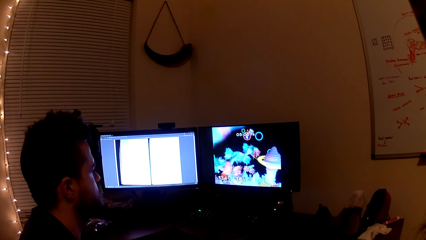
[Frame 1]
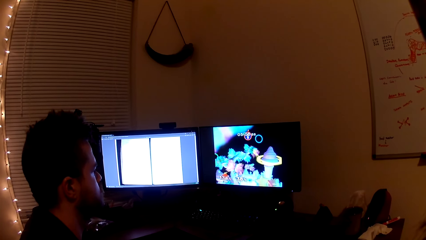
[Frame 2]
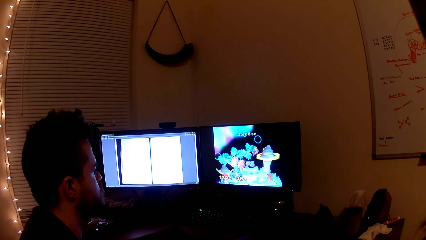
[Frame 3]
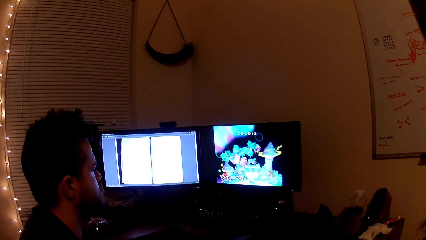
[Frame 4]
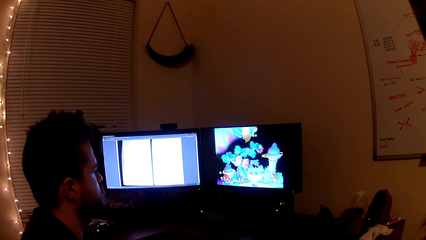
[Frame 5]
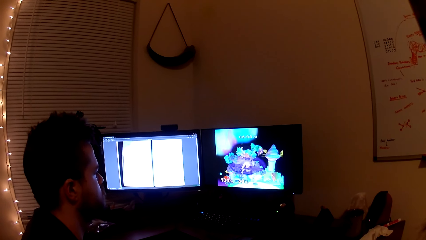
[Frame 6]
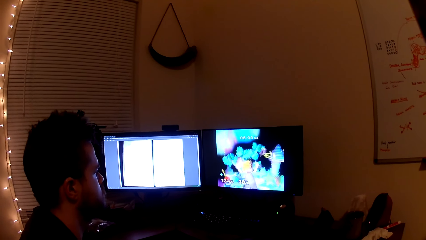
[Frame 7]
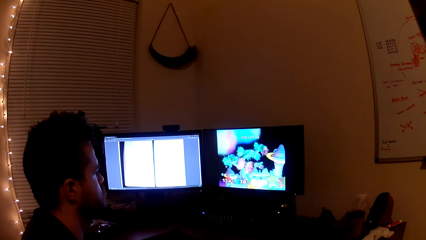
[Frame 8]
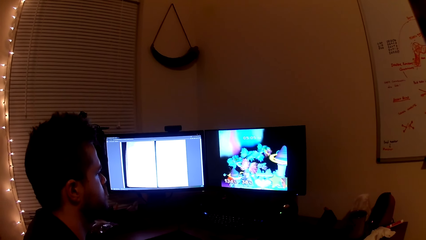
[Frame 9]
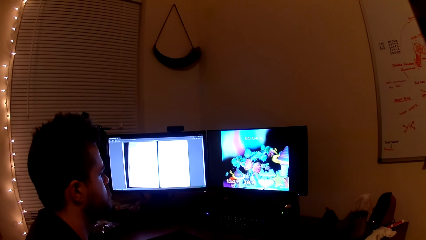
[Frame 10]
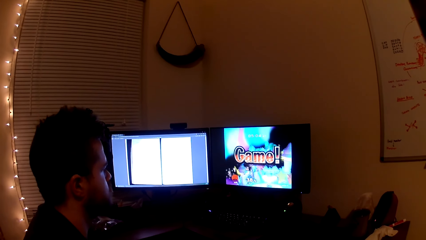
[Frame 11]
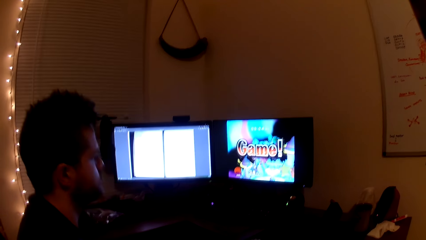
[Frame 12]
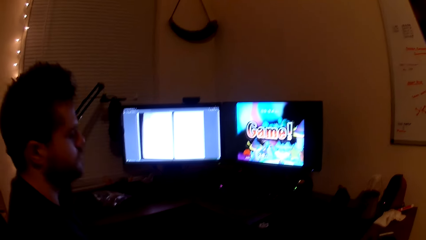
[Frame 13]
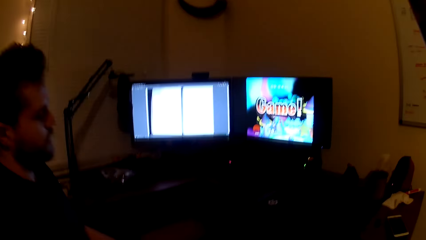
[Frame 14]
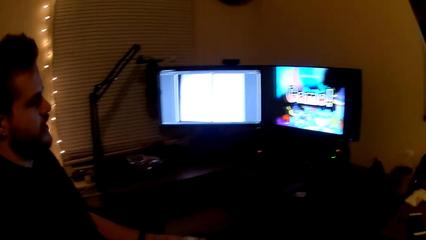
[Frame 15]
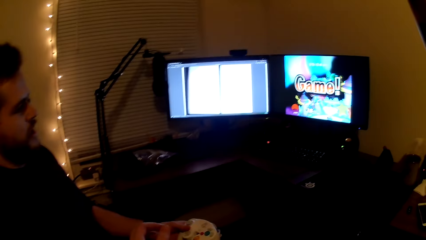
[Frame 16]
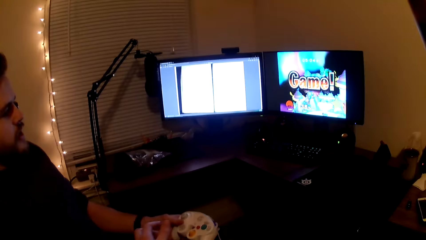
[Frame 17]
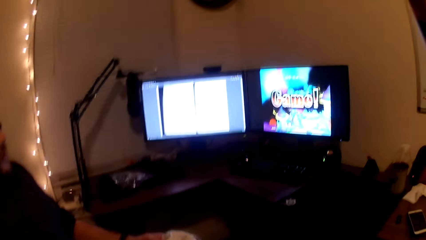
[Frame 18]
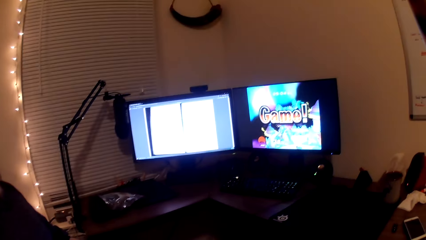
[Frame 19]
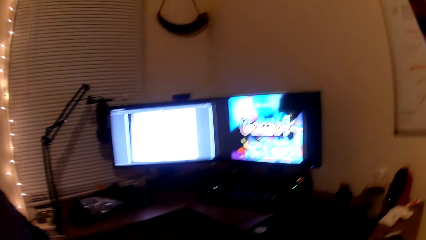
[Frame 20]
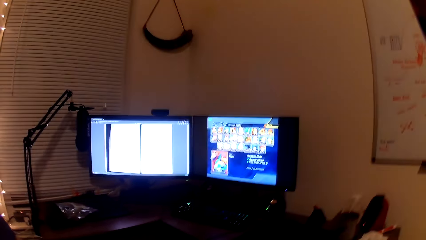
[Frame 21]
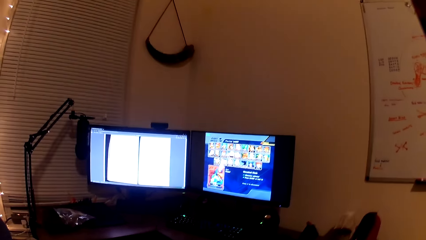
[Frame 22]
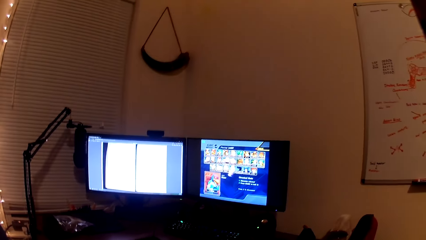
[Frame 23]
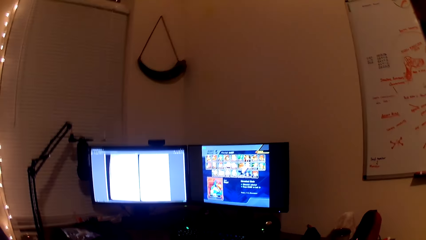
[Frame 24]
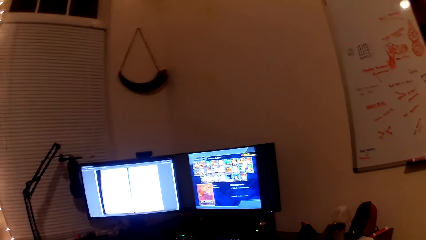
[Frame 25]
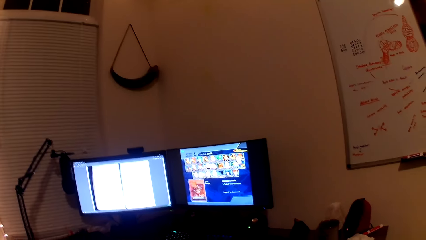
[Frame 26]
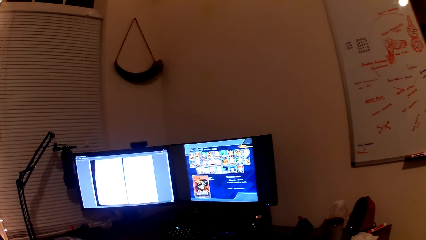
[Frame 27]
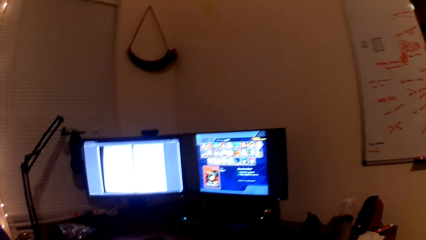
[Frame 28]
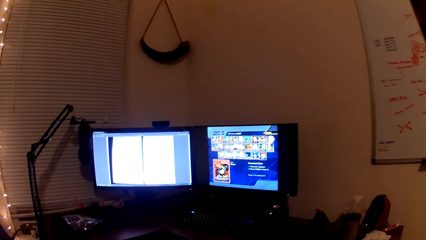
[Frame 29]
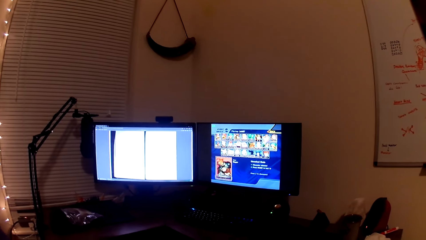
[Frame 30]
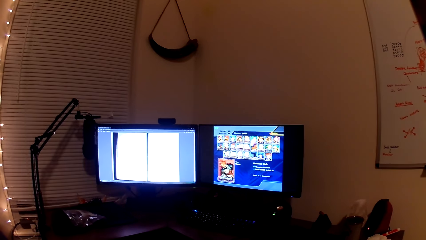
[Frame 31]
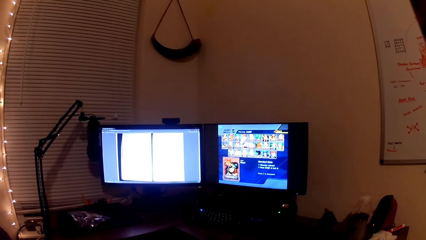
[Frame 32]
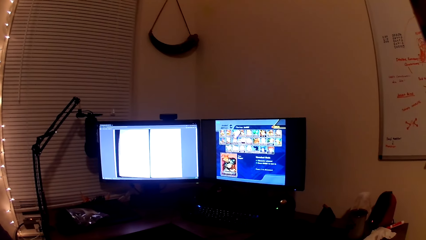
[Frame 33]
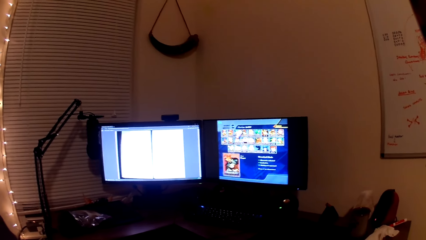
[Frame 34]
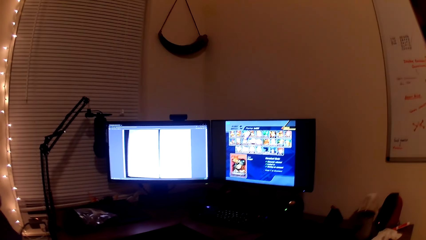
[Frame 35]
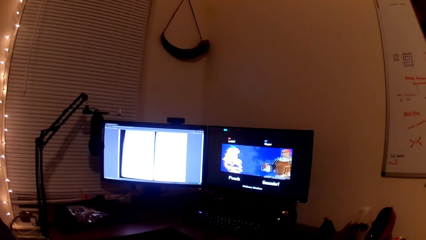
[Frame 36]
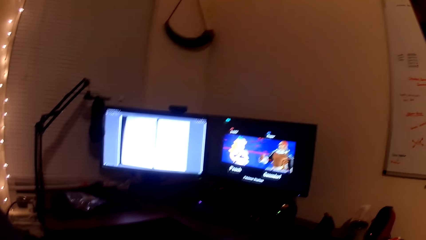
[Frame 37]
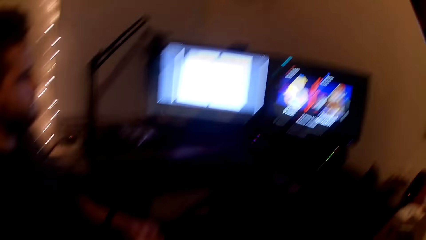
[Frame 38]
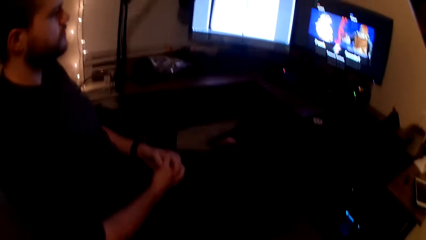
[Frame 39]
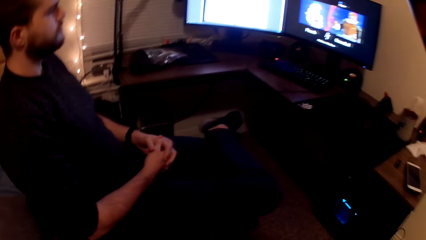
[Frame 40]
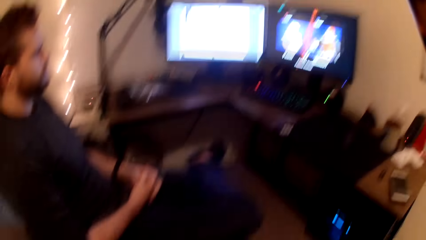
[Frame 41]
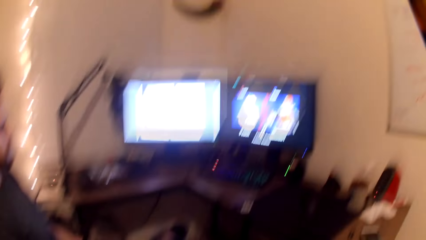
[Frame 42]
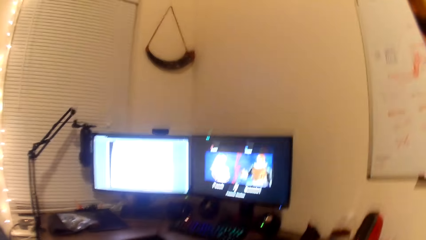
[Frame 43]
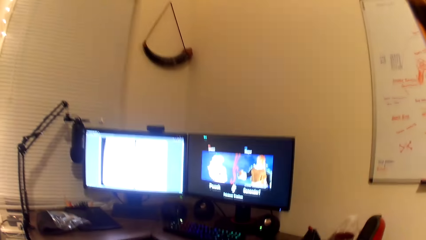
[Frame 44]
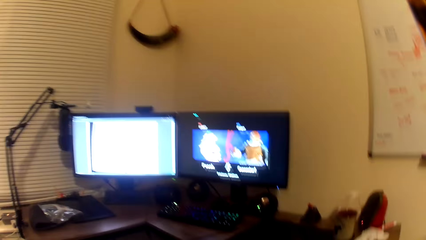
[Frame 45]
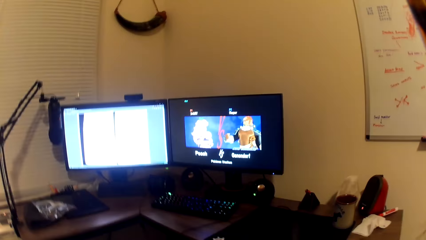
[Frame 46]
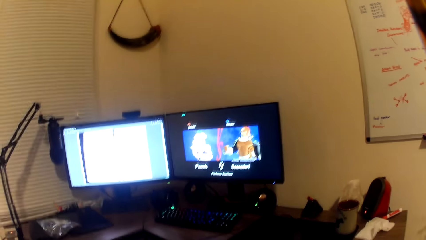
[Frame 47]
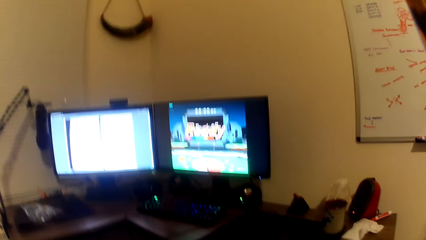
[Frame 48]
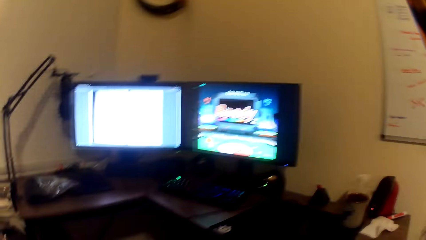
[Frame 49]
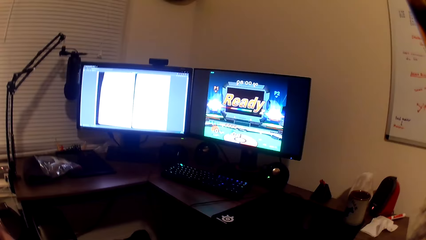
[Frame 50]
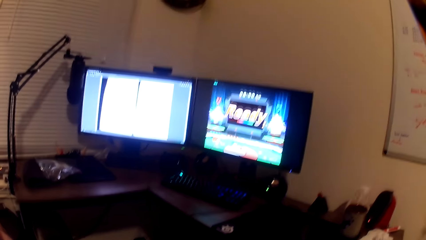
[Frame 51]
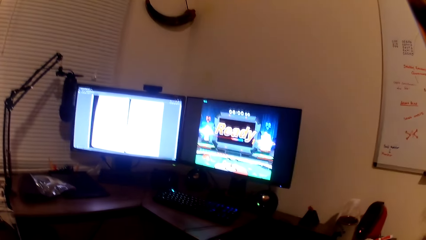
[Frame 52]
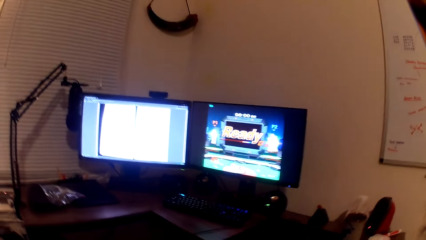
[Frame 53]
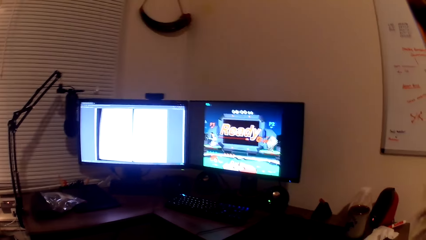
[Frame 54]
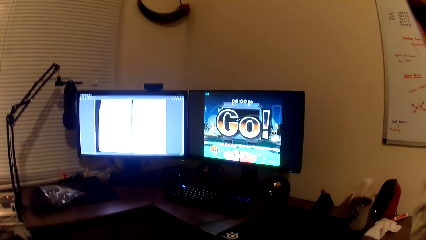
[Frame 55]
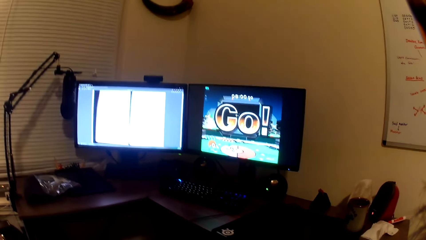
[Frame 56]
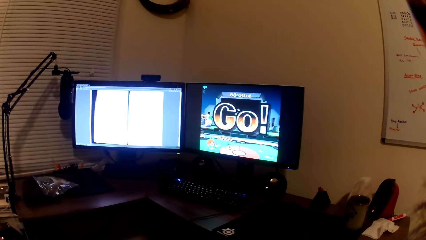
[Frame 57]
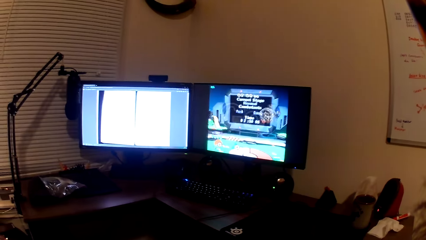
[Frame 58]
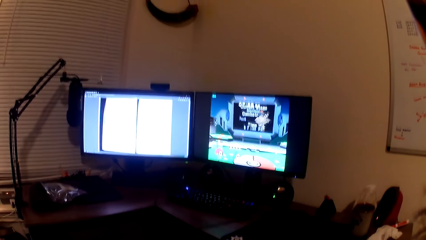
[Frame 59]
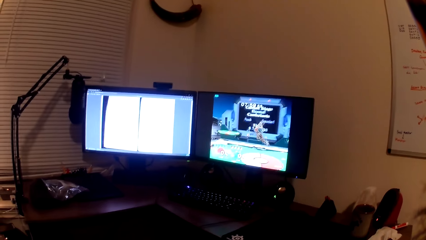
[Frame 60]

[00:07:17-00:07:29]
The camera wearer converses with a man. The man converses with the camera wearer. The camera wearer picks up the gaming pad from the man. They play the video game.

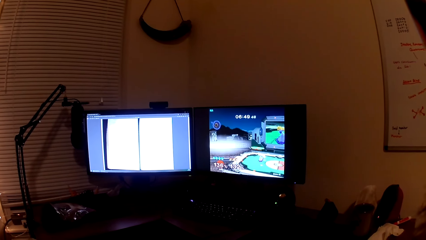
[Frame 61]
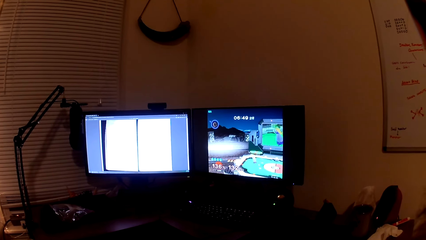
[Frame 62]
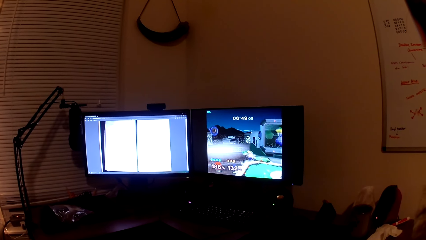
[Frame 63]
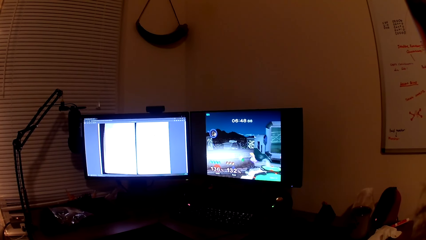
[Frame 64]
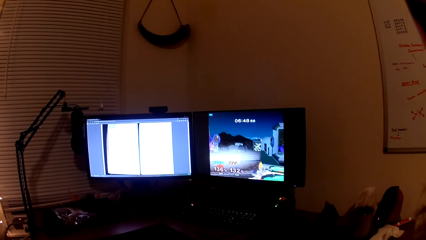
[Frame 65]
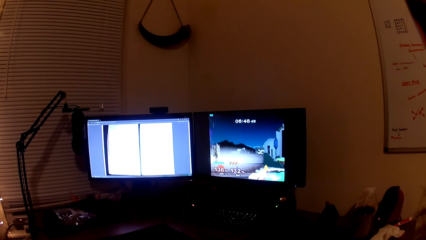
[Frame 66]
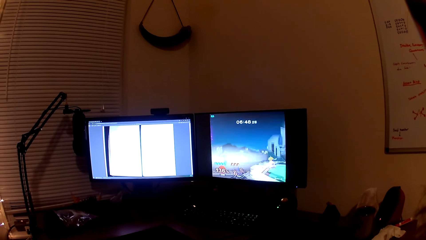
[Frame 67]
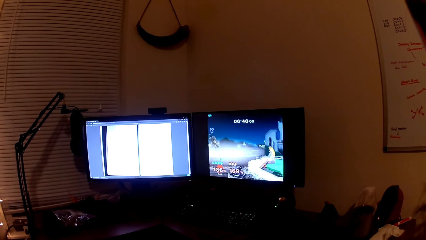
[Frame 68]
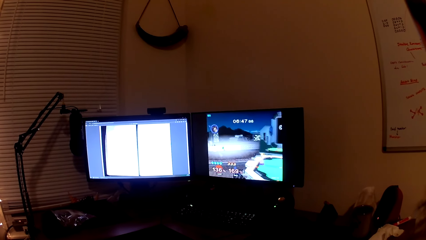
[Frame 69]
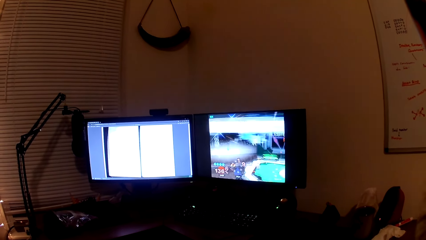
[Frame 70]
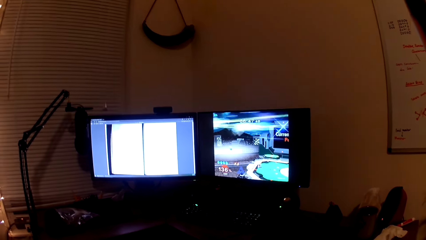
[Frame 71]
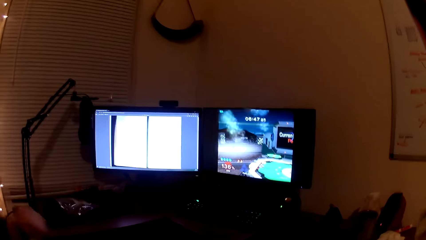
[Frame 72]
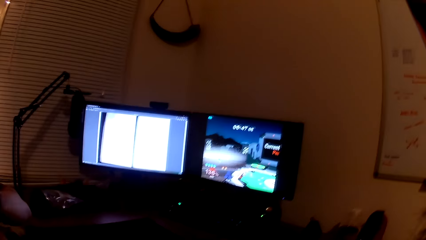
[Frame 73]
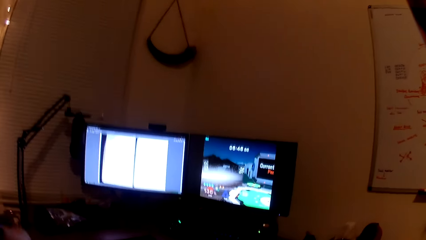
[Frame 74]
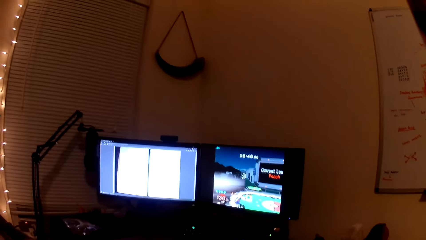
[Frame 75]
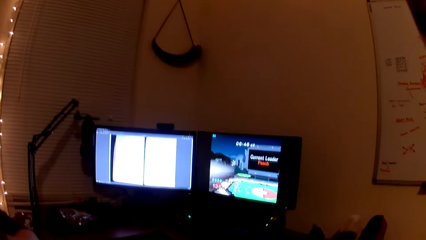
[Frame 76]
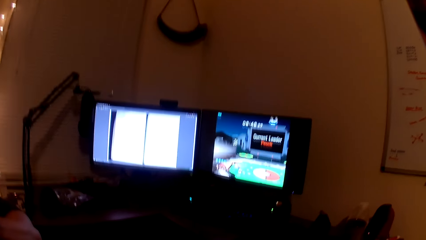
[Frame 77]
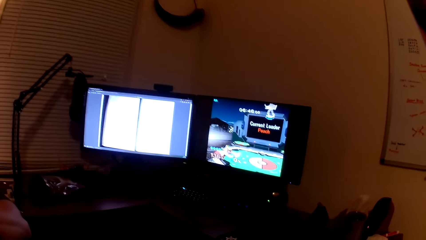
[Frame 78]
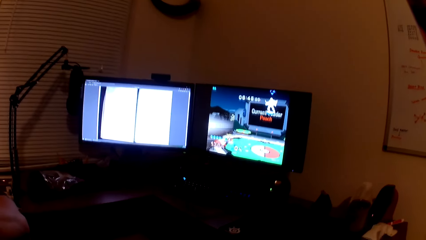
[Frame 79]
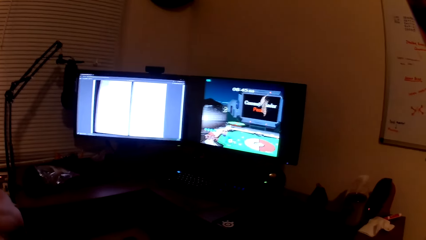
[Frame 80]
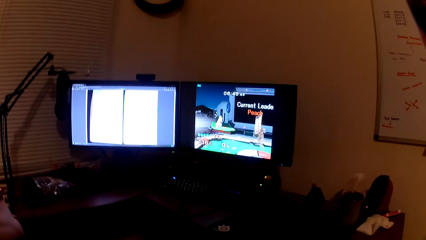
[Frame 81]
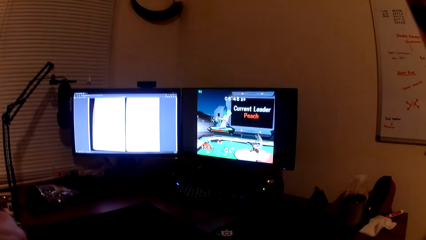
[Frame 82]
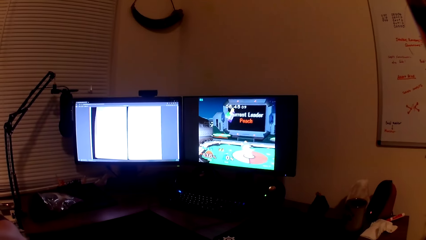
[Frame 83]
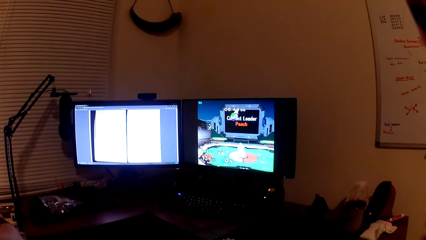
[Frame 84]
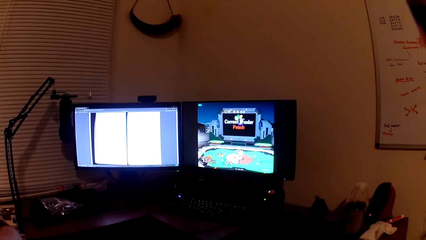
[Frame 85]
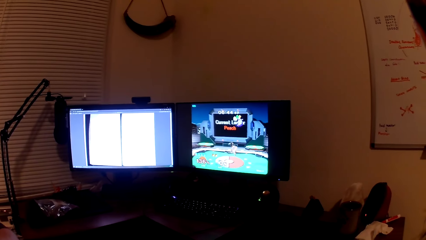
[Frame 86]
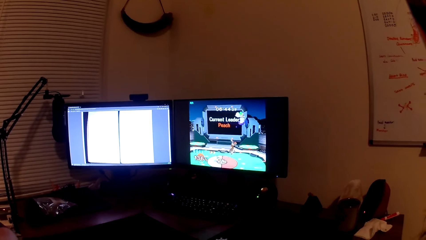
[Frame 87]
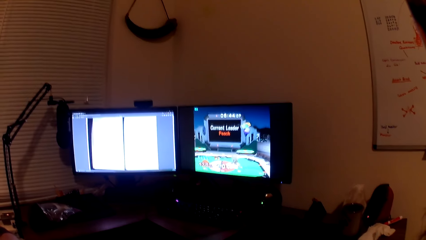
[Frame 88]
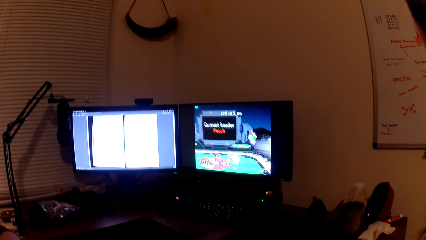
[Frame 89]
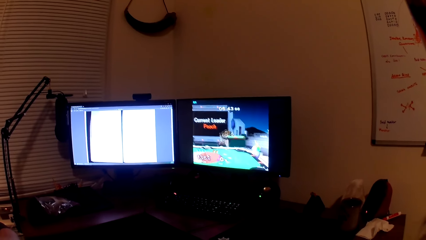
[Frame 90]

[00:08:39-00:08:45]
The camera wearer converses with a man. They play the video game.
